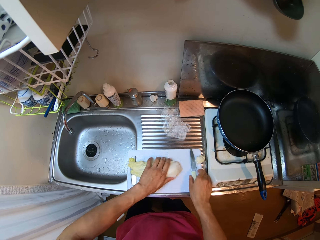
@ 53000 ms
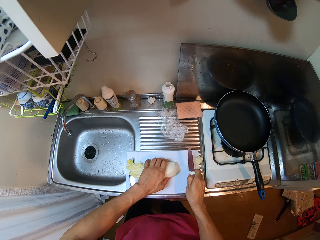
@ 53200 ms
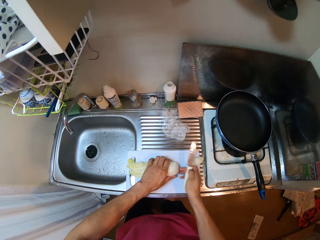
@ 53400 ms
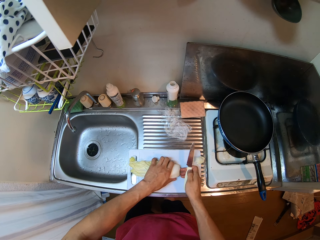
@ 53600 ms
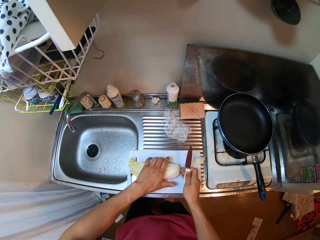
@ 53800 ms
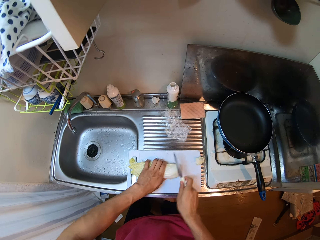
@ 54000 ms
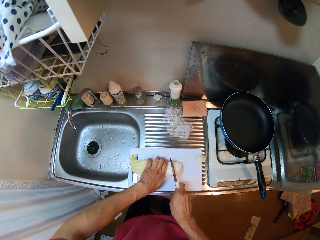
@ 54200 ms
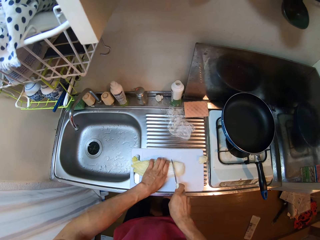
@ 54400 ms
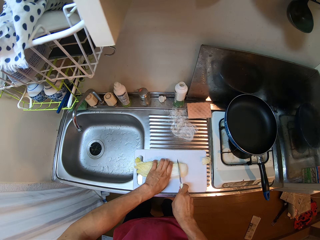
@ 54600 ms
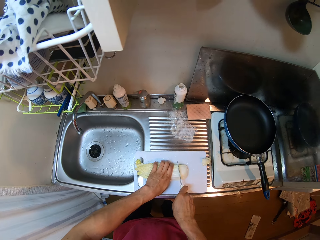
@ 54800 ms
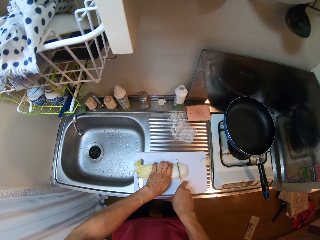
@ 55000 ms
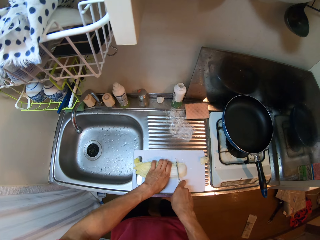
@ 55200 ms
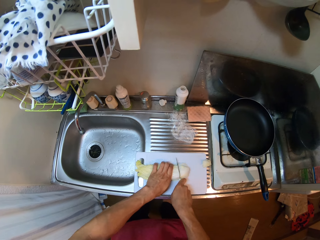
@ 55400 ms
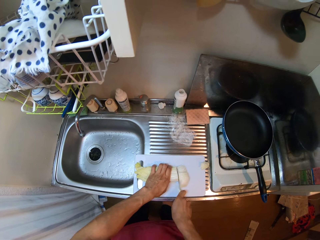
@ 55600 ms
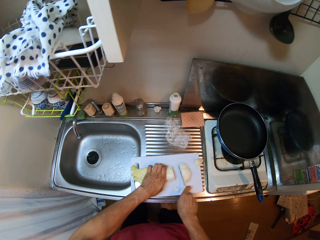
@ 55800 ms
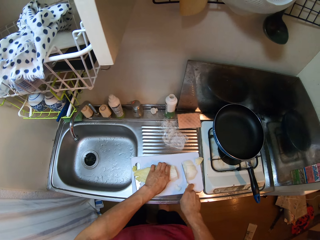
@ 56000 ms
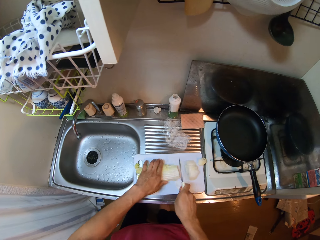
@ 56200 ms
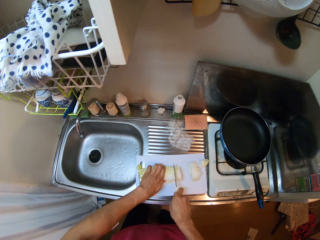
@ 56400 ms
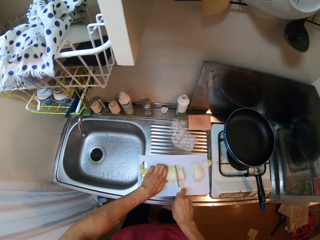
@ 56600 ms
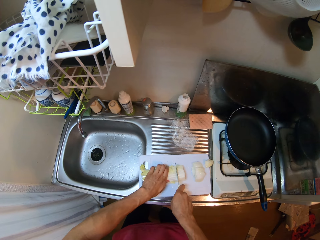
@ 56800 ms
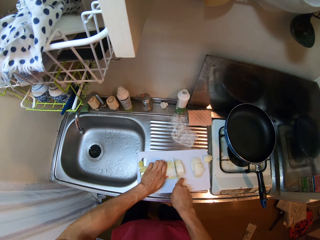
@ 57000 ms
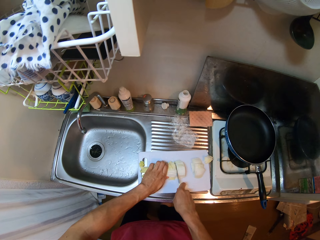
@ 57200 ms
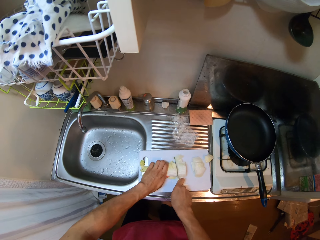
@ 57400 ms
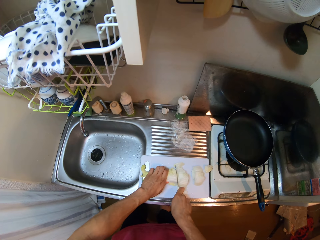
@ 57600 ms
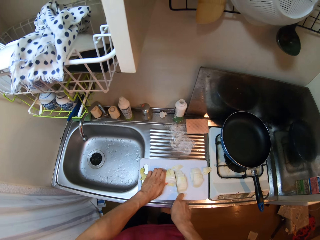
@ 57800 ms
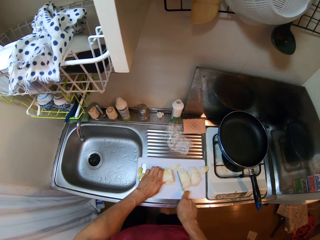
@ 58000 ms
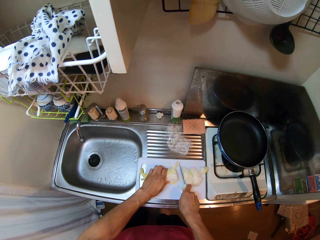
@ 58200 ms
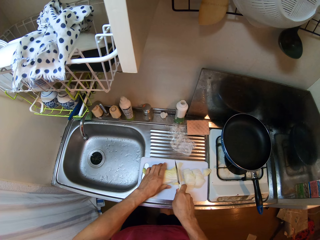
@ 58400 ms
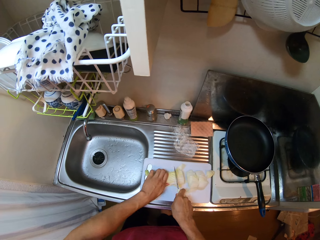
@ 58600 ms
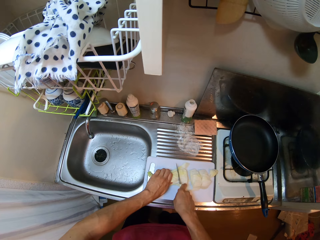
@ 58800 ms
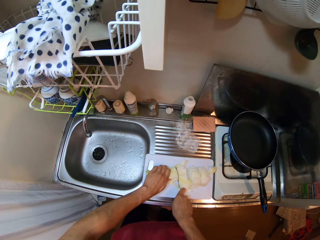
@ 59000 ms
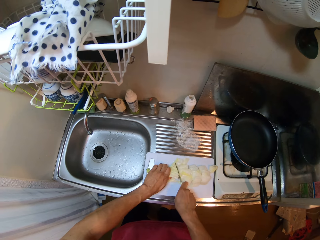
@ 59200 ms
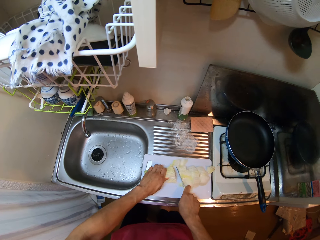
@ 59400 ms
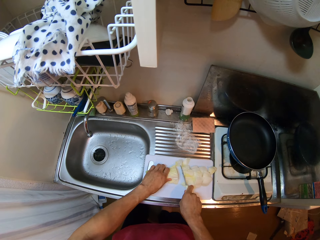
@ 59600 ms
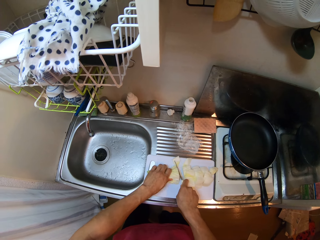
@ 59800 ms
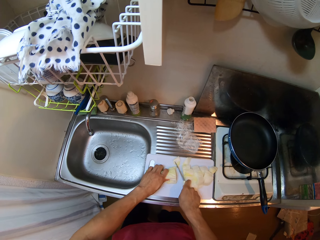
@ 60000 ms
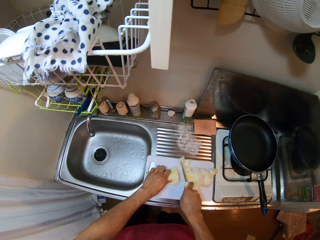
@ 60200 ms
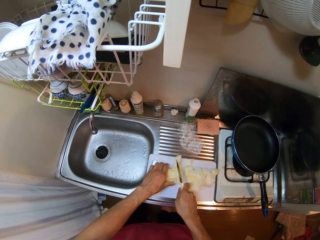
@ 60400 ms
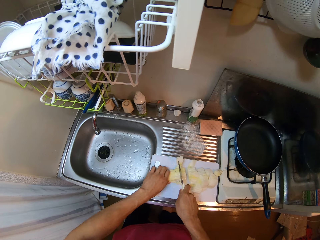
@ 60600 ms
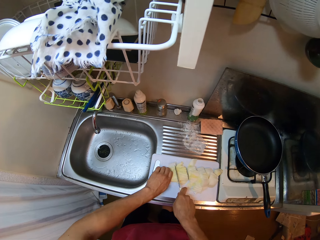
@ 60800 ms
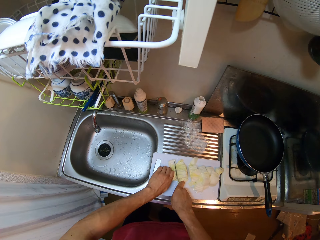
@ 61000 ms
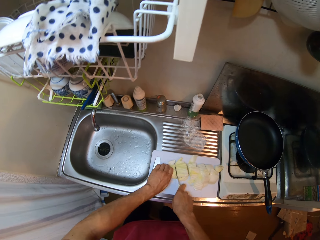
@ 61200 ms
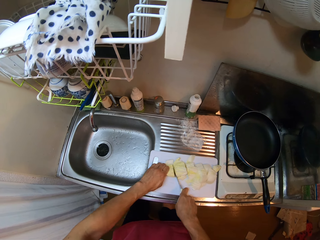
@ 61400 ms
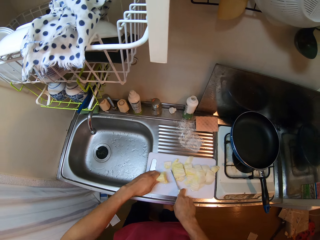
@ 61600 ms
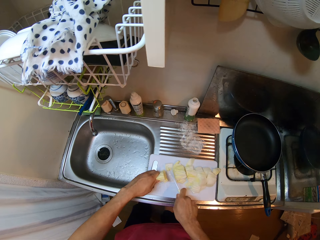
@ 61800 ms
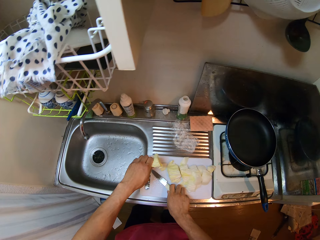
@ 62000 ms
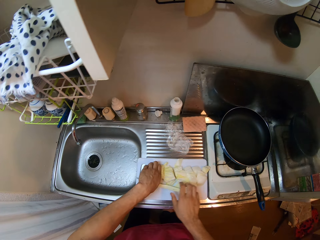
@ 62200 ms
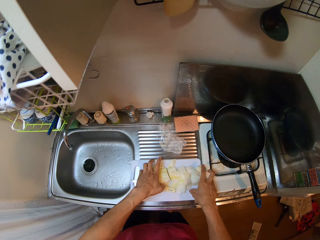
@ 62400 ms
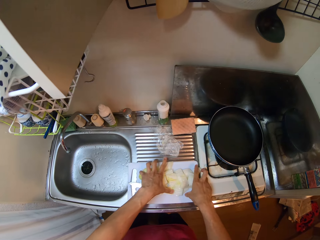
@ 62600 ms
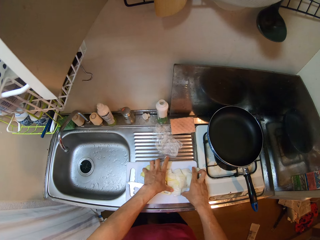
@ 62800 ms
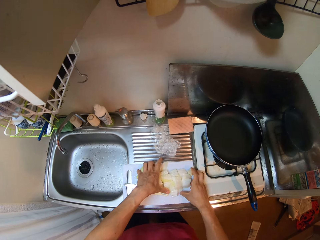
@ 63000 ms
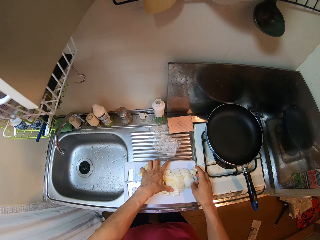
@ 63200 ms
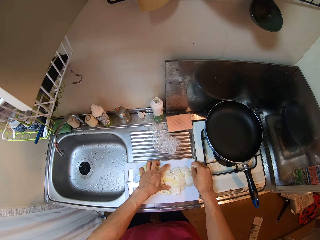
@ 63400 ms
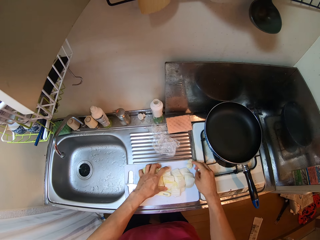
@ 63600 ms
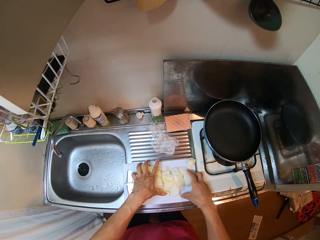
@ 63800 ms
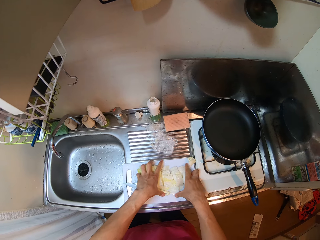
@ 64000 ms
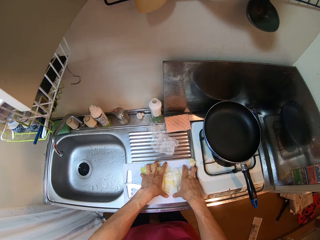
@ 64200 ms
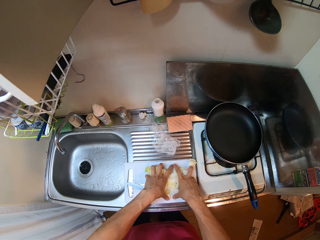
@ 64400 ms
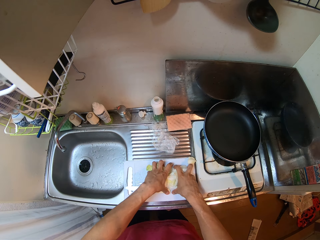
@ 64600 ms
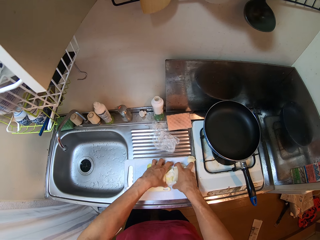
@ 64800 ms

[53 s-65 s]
The camera wearer picks the knife on the chopping board with his right hand. He chops the endive into pieces on the chopping board with the knife in his right hand. He moves the chopping board. He puts the knife in his right hand on the chopping board. He packs the pieces of endive on the chopping board with both hands.

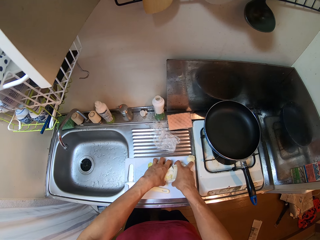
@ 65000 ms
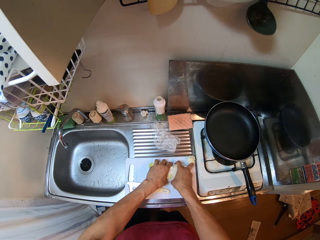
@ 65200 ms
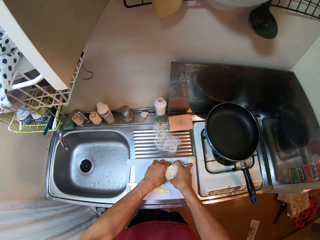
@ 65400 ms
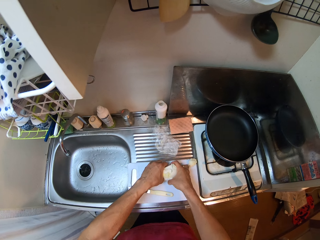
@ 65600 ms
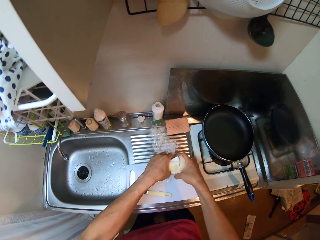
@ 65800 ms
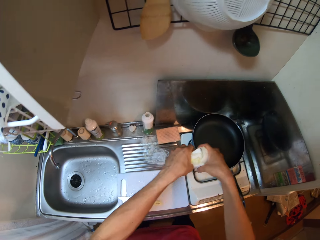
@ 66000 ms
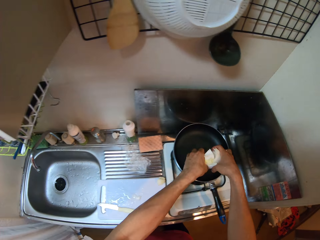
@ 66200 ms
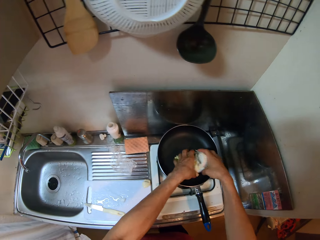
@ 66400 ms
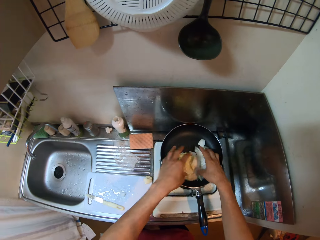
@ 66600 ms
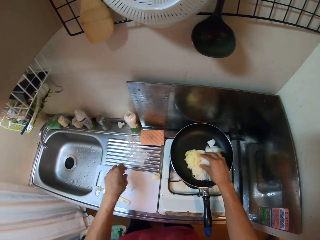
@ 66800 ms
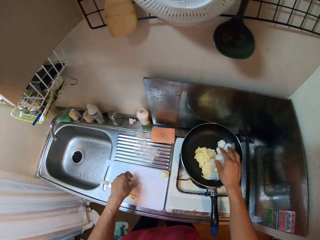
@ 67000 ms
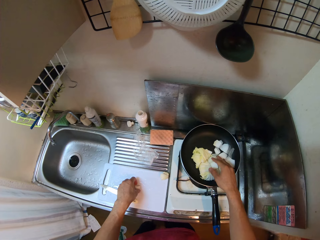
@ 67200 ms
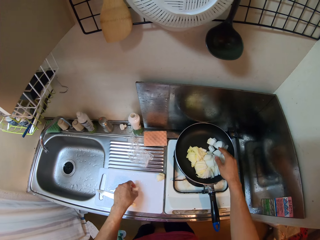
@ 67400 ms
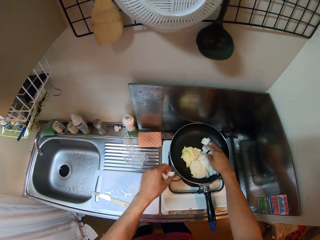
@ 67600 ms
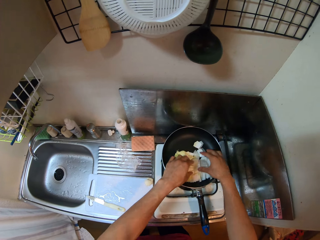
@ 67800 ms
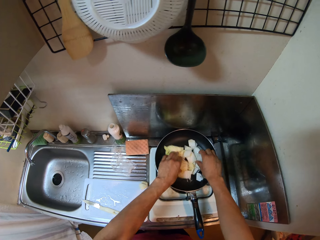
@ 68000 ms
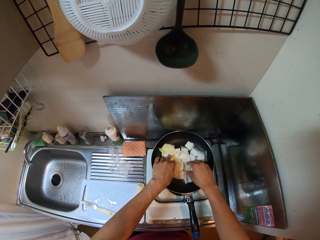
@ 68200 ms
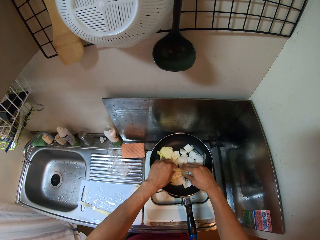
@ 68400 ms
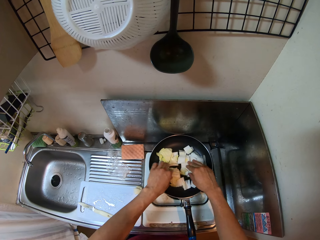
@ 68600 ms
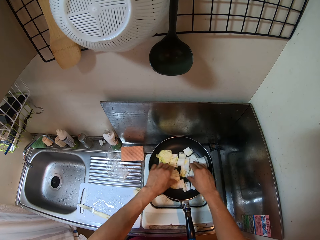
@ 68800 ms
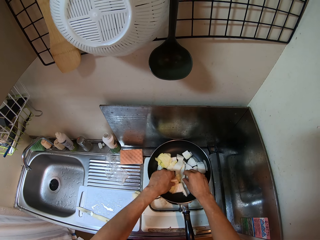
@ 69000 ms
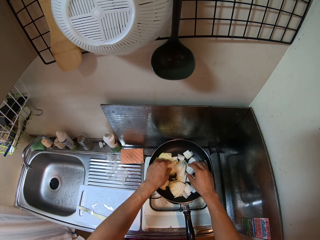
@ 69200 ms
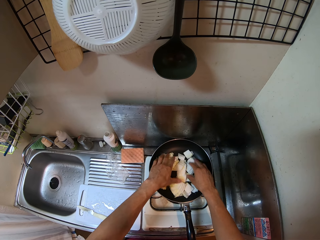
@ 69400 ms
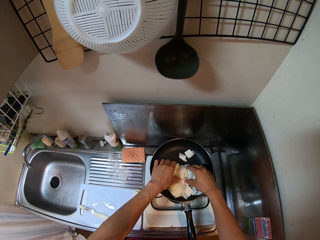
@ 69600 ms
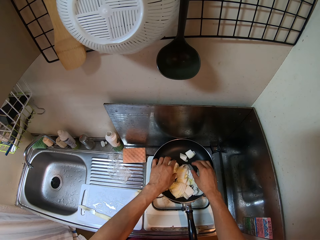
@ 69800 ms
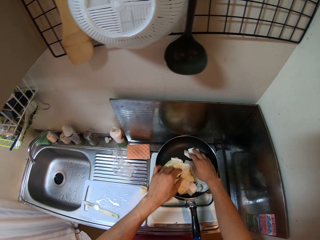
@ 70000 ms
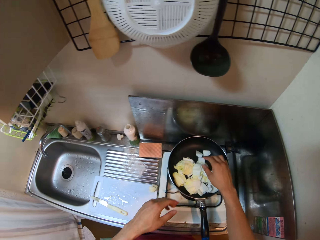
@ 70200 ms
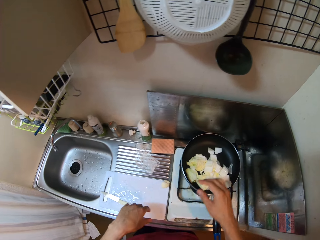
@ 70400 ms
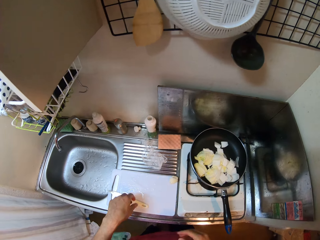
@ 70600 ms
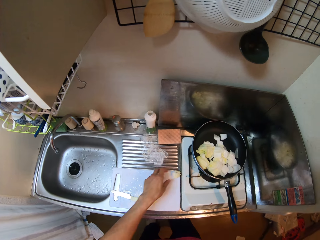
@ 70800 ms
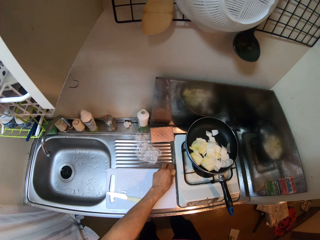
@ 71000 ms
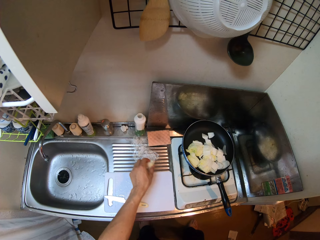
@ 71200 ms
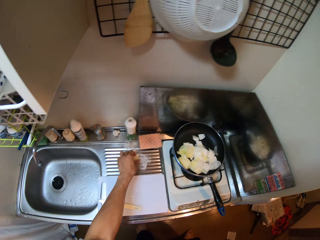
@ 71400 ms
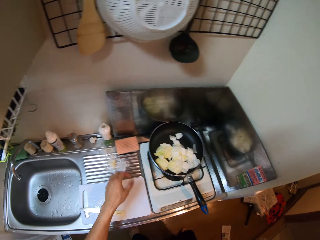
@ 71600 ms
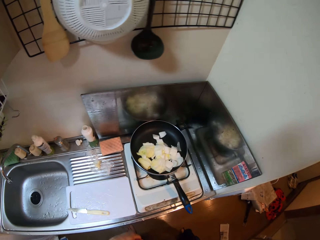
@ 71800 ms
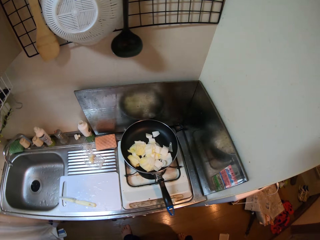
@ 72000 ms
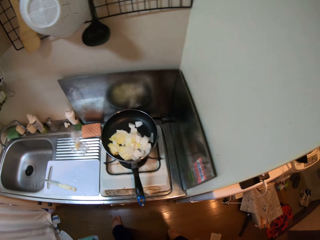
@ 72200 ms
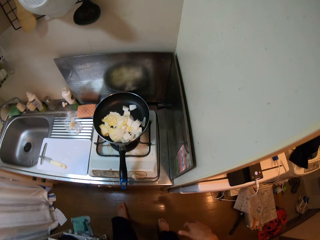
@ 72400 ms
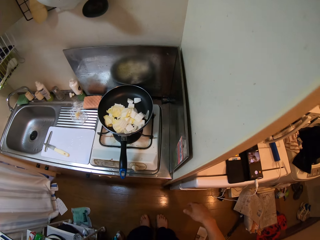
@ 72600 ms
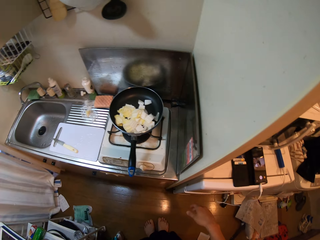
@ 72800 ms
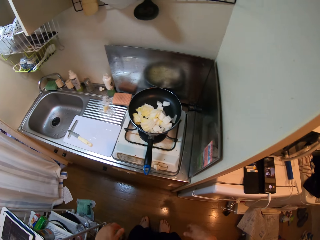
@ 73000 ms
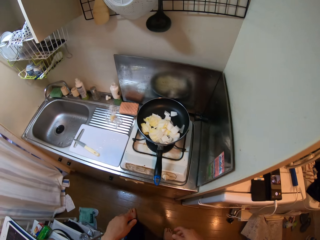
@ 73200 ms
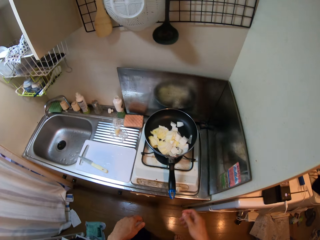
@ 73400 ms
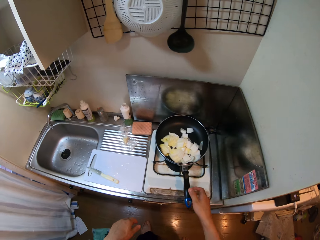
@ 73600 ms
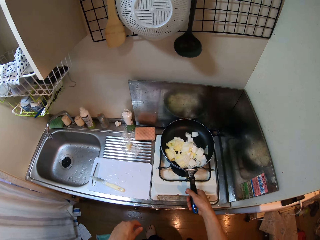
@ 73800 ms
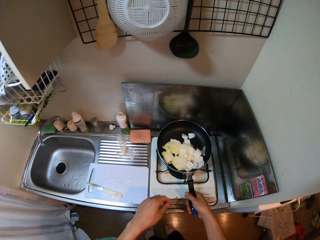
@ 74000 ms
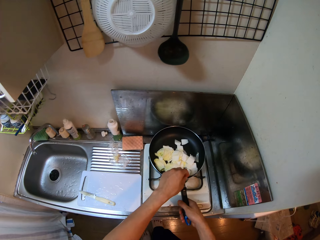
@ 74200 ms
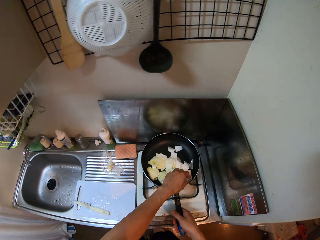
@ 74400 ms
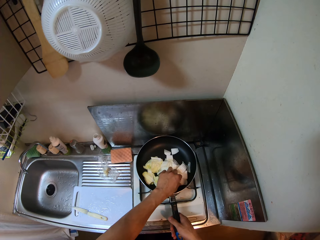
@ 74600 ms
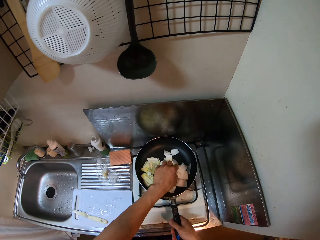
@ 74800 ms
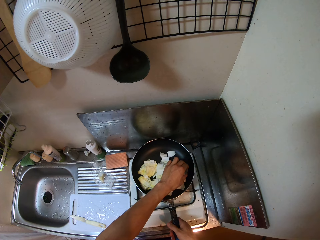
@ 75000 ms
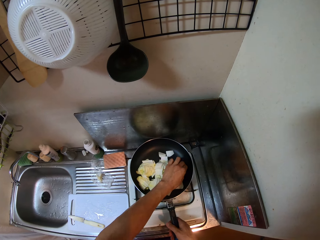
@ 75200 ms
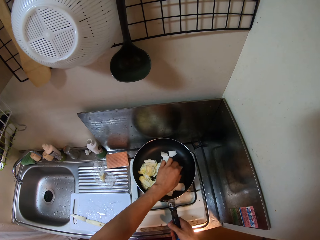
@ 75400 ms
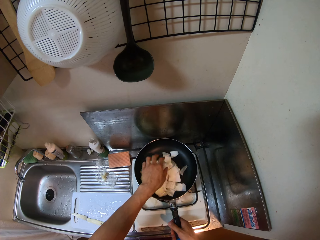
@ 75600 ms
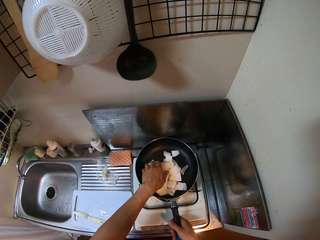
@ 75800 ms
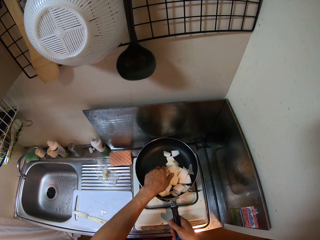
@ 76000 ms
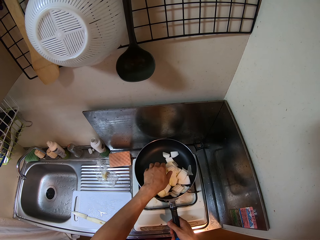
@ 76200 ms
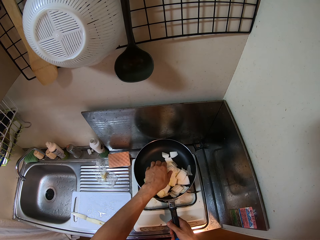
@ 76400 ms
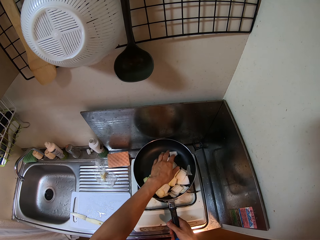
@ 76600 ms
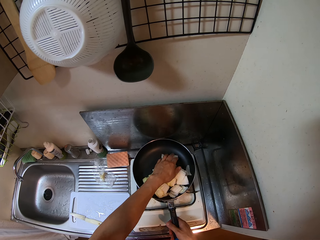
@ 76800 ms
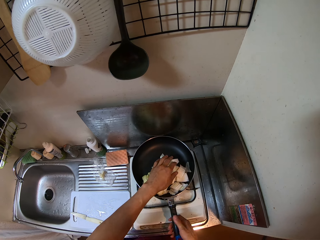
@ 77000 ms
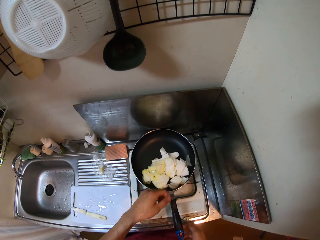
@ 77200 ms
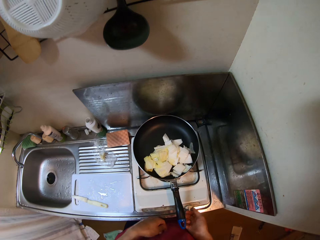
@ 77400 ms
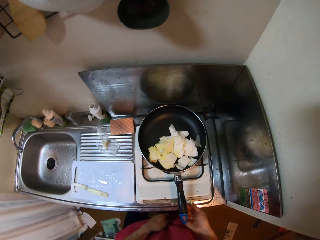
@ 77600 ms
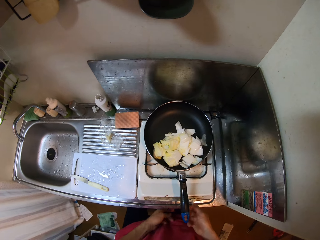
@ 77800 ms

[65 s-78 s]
The camera wearer pours the pieces of endive in his hands in the frying pan on the stove. He picks pieces of endive on the chopping board with his left hand. He adjusts endive in the frying pan with his right hand. He puts the pieces of endive in his left hand in the frying pan. He spreads endive in the frying pan with both hands. He picks the tip of the endive on the chopping board with his left hand. He puts the tip of the endive on the nylon on the sink slab. He moves. He holds the frying pan handle with his right hand. He touches the pan. He spreads endive in the frying pan with his left hand. He touches the vegetables.
